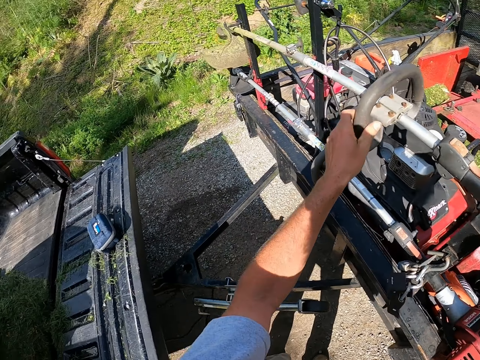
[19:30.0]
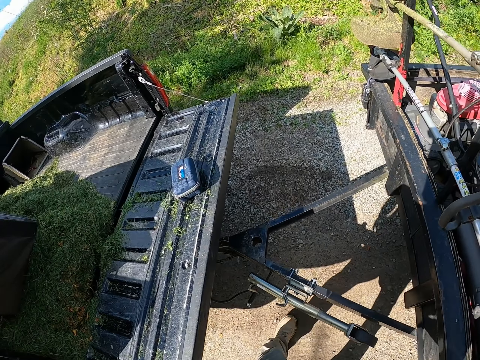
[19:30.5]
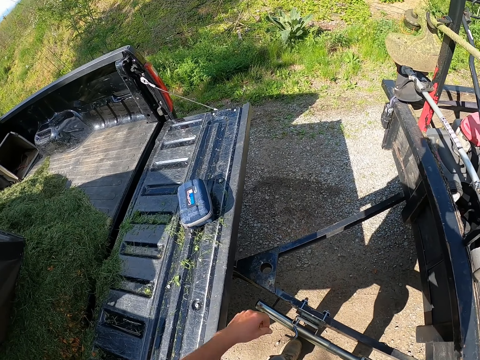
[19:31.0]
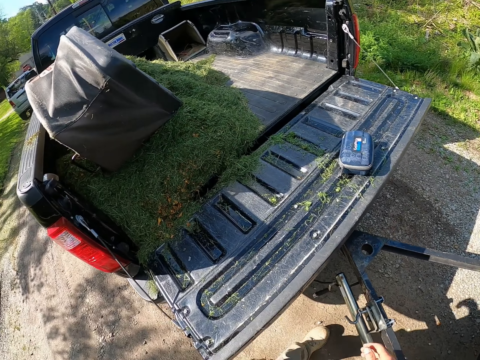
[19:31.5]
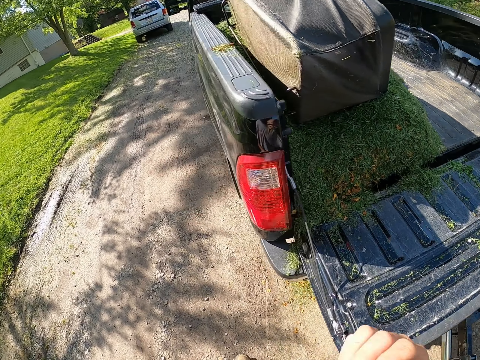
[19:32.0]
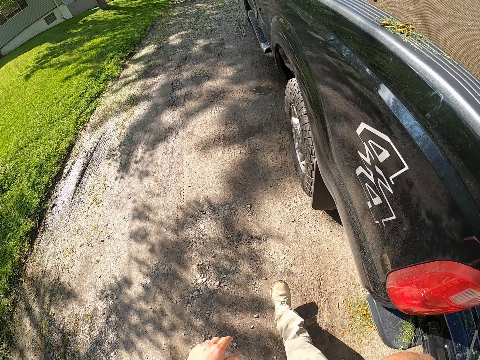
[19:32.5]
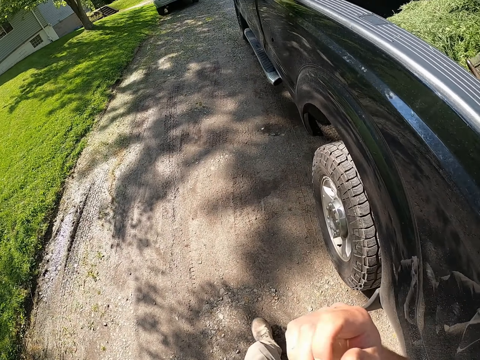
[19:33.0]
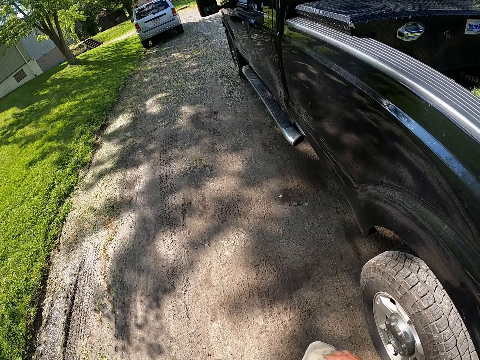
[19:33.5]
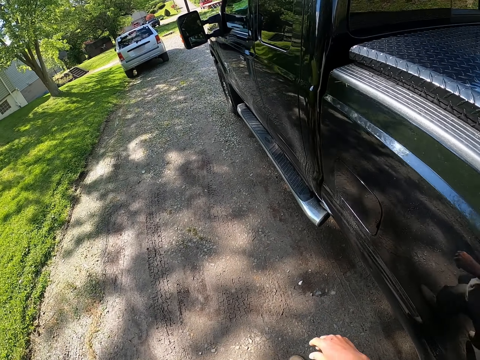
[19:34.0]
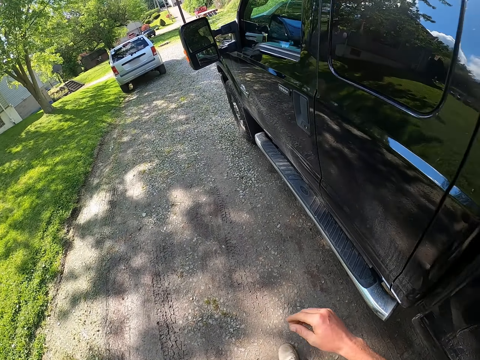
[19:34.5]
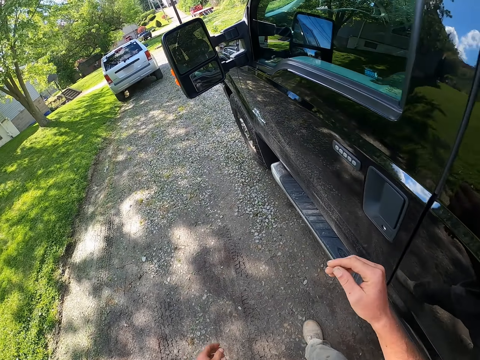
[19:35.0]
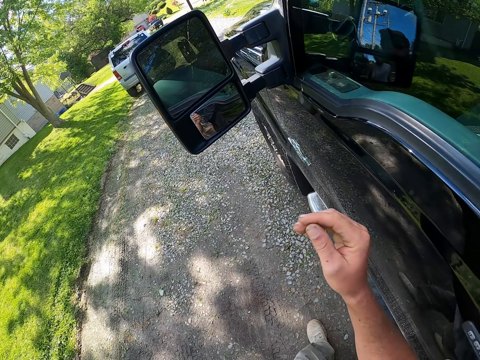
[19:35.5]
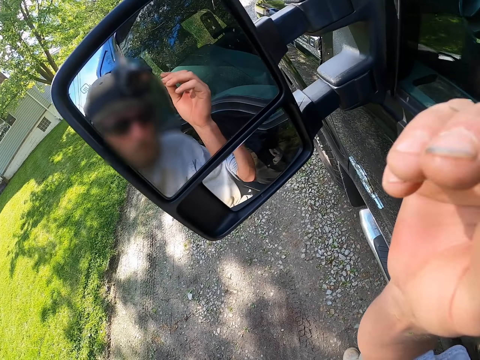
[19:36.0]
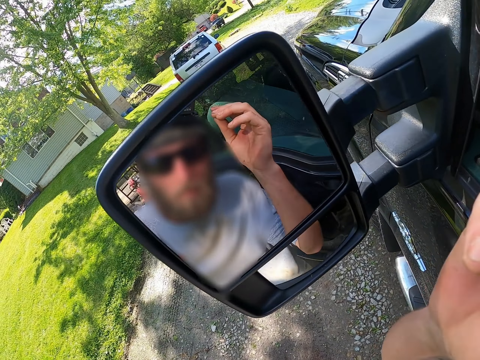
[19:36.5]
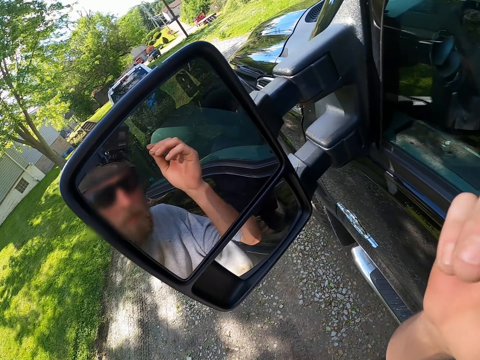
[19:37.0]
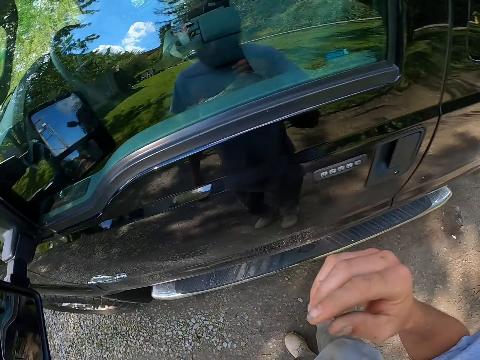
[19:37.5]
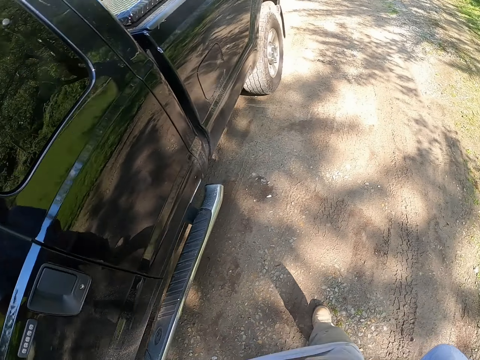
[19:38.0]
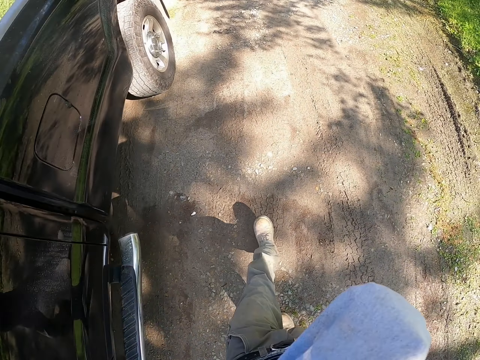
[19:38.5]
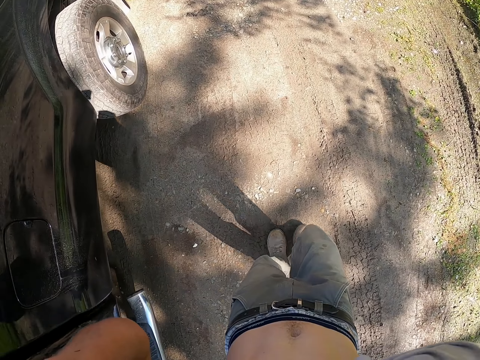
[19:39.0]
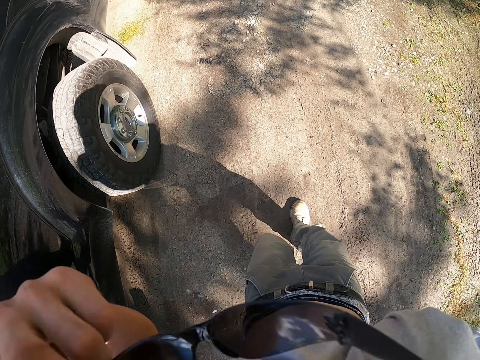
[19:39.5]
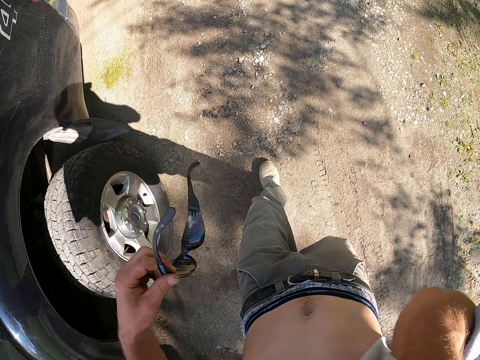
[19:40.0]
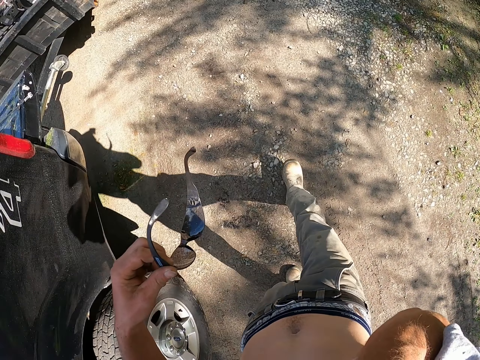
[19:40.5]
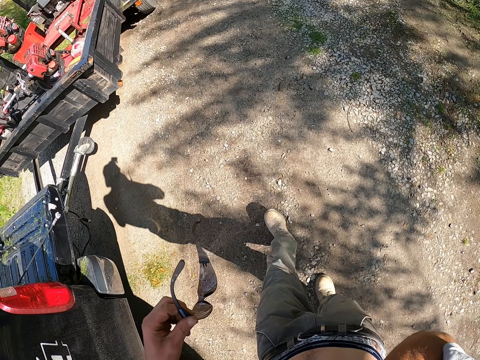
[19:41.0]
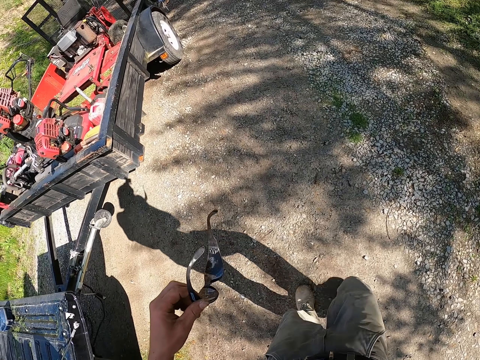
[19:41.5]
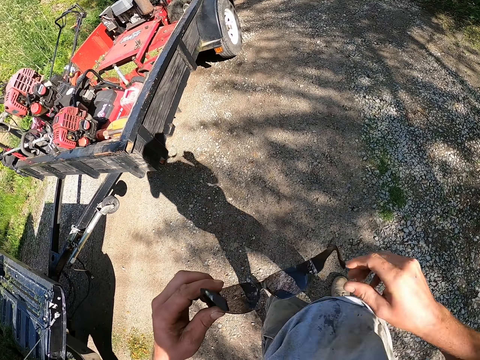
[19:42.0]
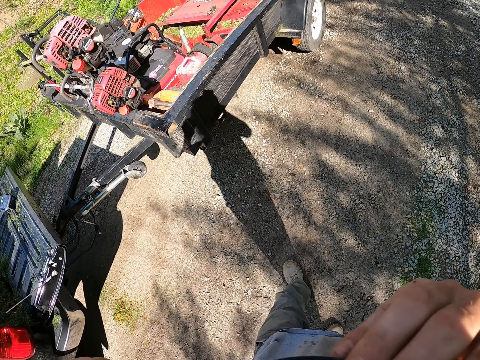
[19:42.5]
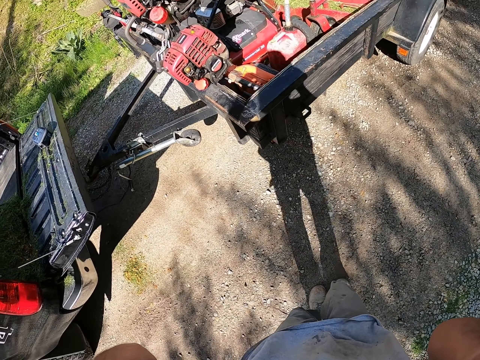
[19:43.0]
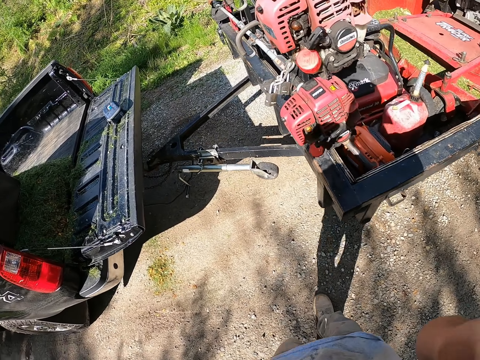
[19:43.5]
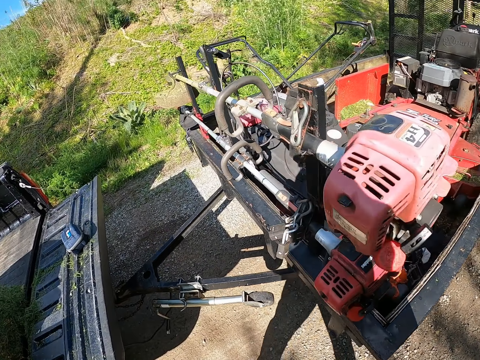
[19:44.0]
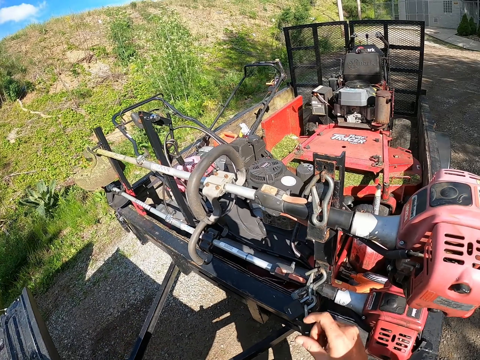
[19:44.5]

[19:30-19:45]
The camera wearer walks to the truck. He looks at his reflection in the truck side mirror. He removes his glasses. He wears the glasses.

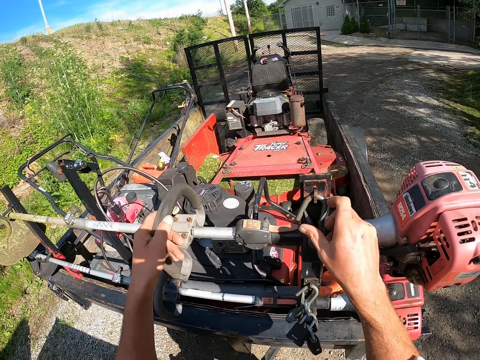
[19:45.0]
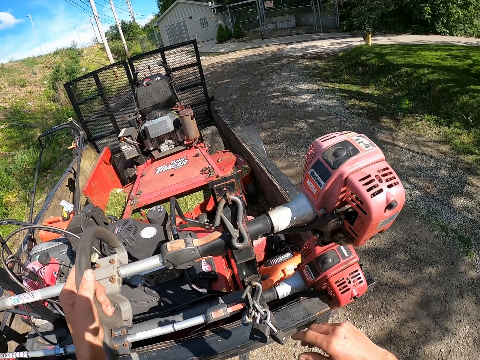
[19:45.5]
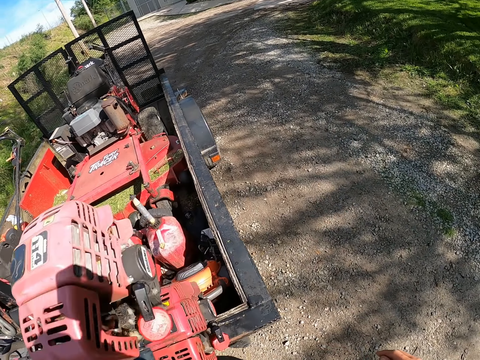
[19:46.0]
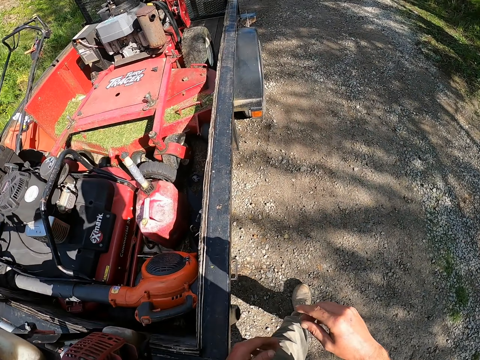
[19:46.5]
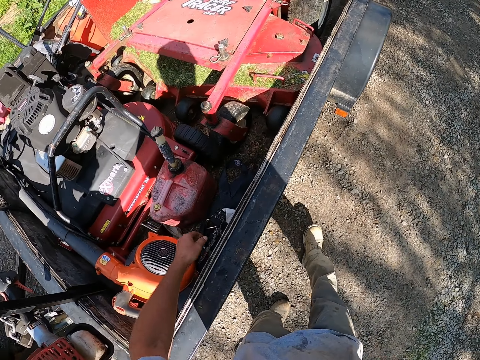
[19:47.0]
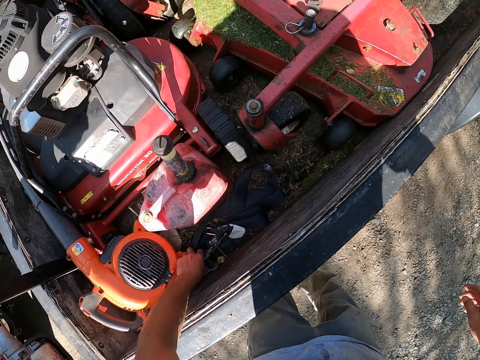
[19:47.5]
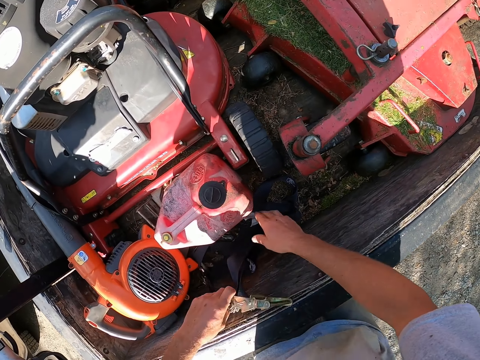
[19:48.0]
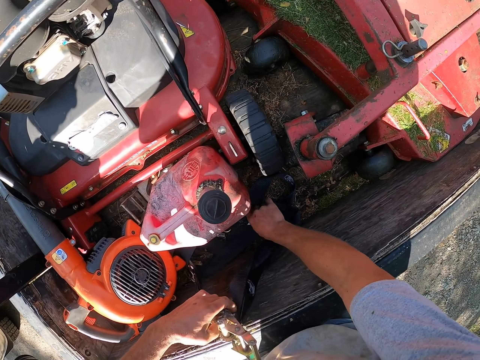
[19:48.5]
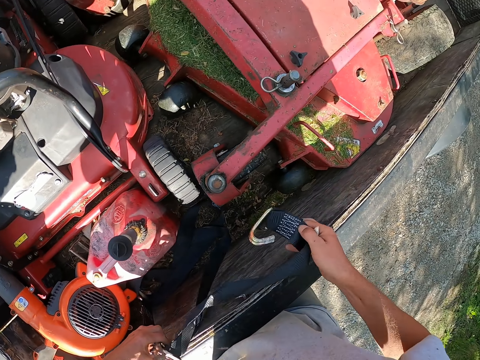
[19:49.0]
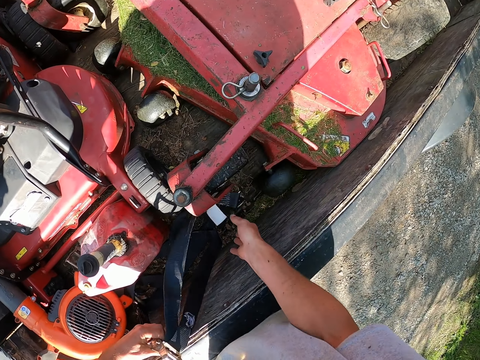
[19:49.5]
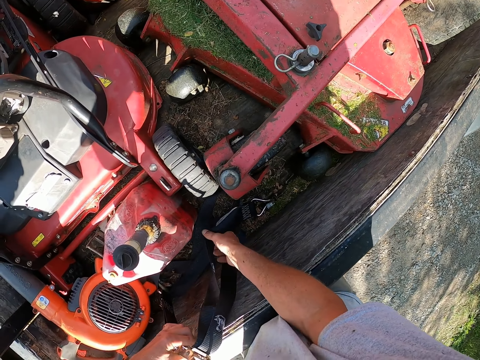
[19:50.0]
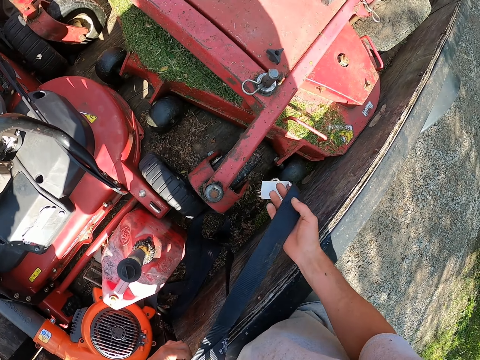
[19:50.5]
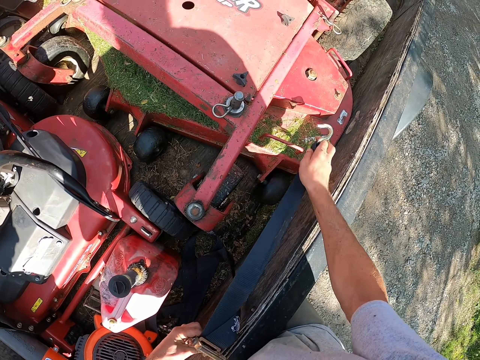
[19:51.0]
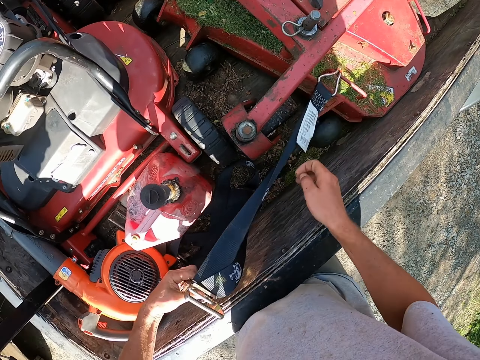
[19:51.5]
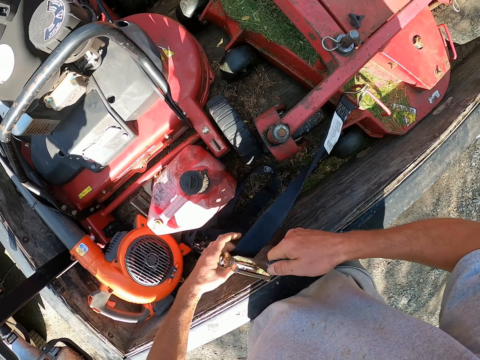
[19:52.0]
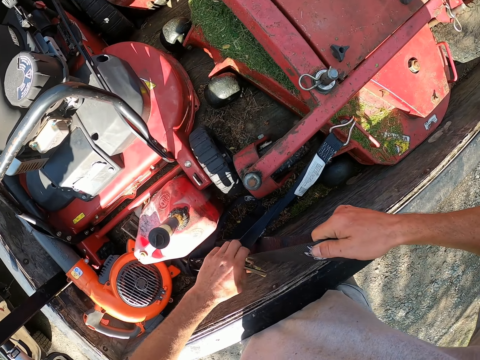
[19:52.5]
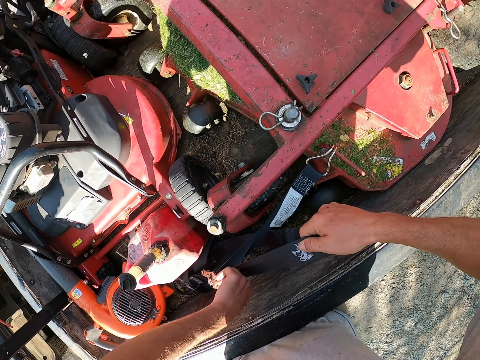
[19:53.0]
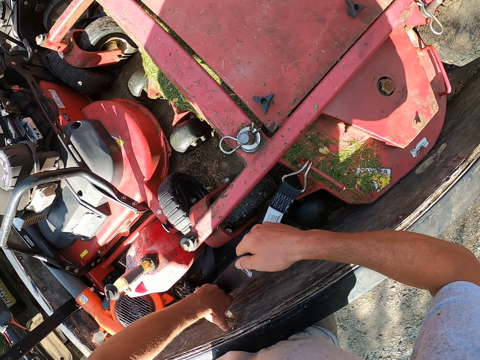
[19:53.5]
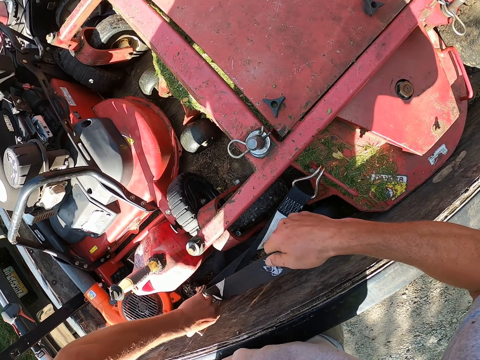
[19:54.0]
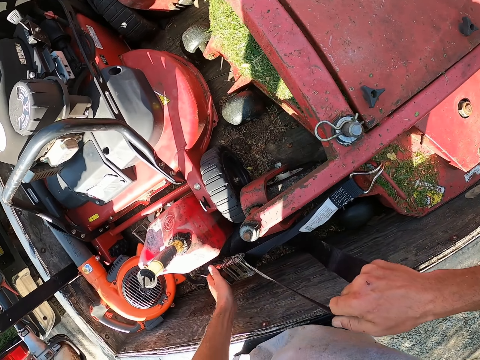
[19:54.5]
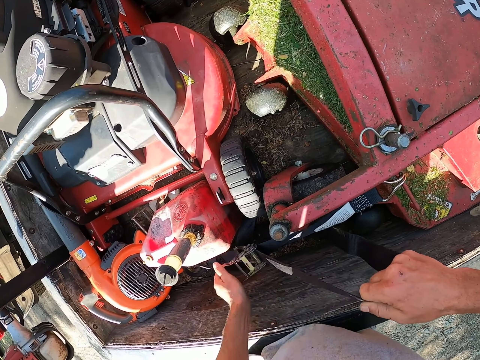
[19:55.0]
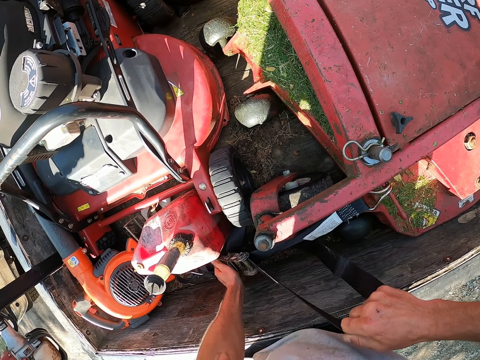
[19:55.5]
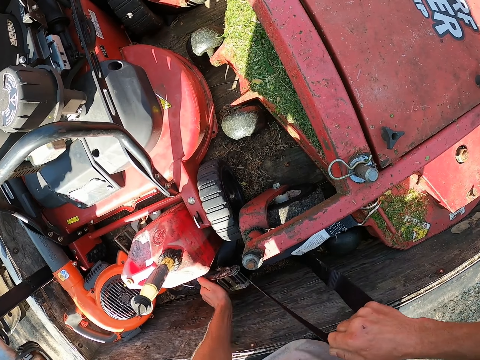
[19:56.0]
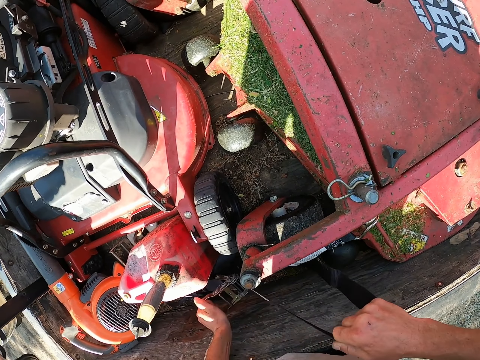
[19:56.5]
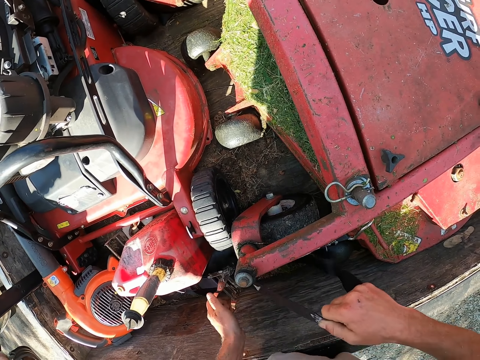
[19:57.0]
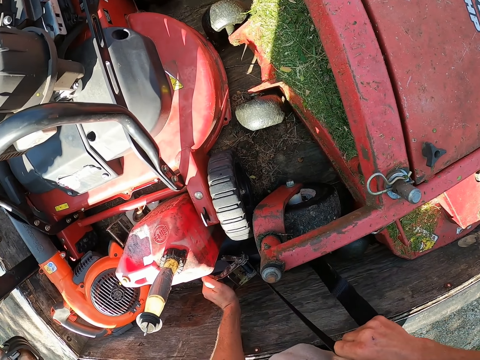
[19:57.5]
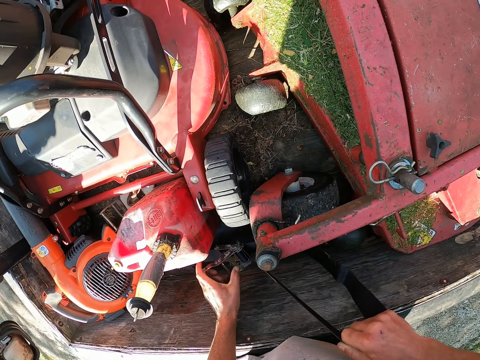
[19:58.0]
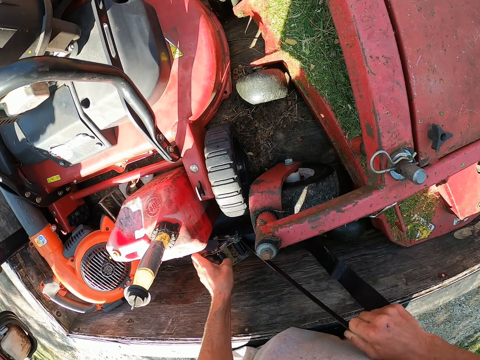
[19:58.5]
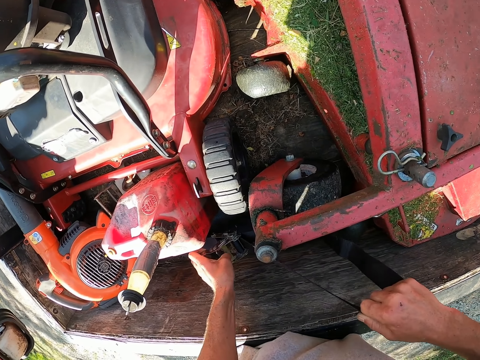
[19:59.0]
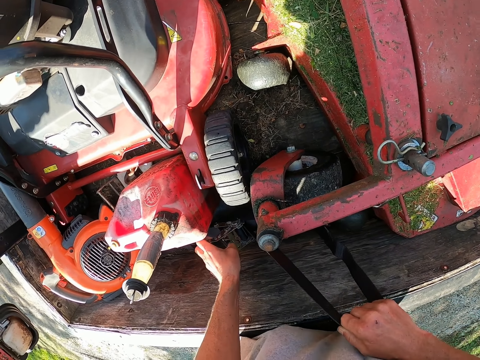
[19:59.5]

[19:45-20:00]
The camera wearer touches the trailer. They tie the belt on the truck. They pick a belt, connect the belt to two grass cutters and tie the belt.
